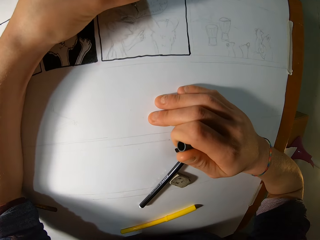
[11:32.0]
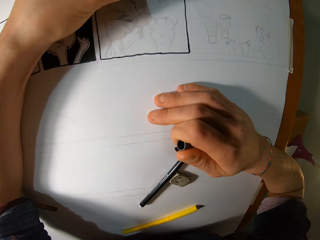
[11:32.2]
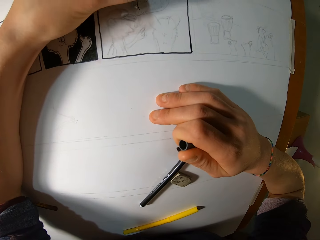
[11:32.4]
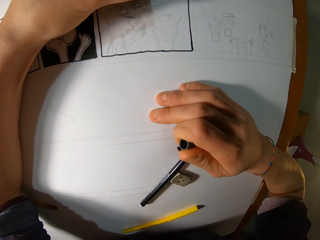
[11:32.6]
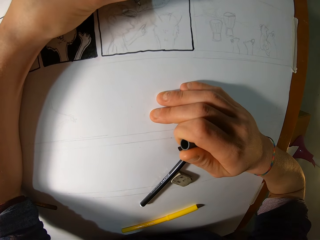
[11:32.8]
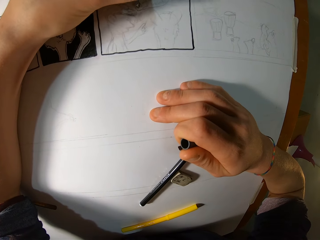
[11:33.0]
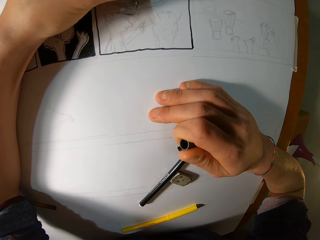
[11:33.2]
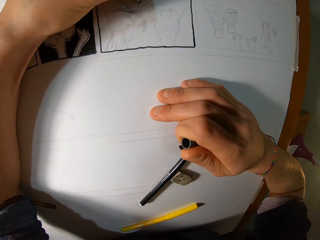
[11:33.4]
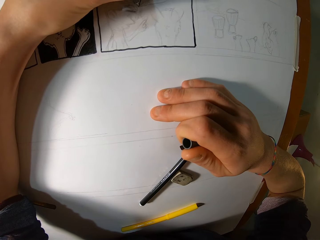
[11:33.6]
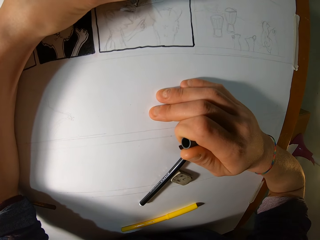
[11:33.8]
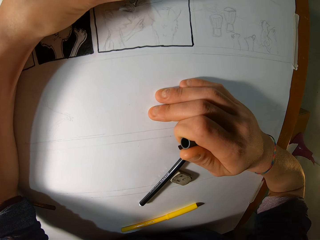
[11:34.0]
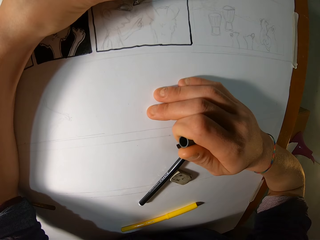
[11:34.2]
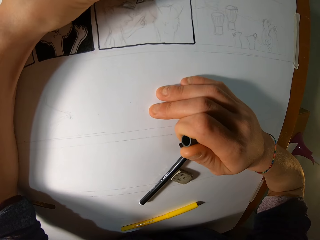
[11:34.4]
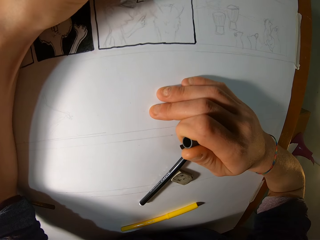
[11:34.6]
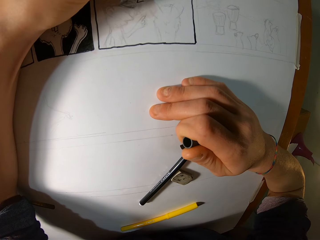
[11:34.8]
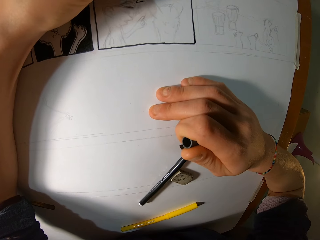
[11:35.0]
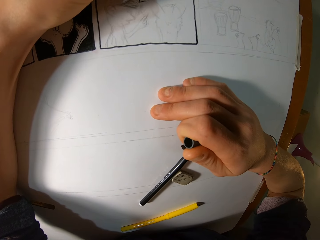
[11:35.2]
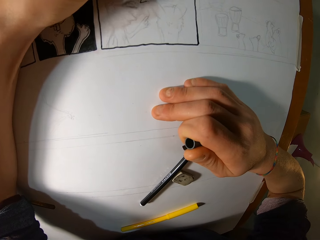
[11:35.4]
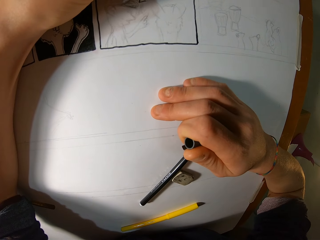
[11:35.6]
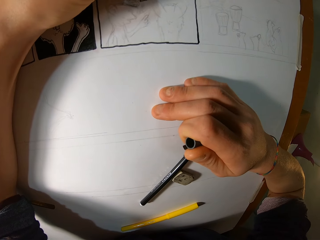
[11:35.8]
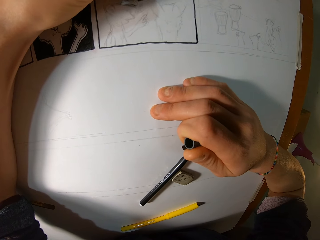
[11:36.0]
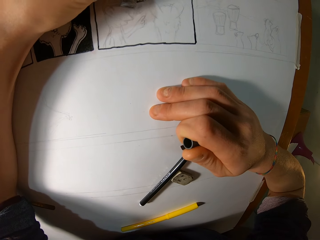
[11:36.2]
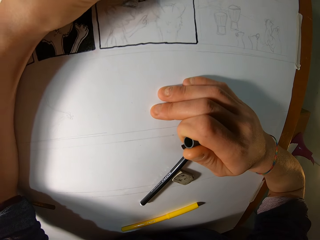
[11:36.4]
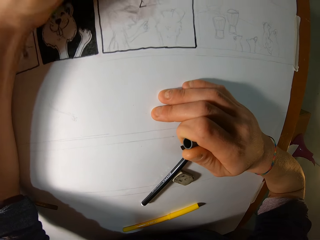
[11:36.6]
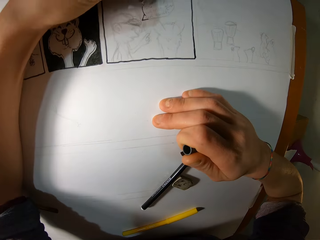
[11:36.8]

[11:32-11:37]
The camera wearer draws on the paper with a pen.

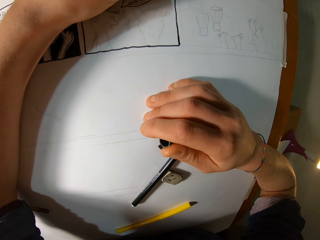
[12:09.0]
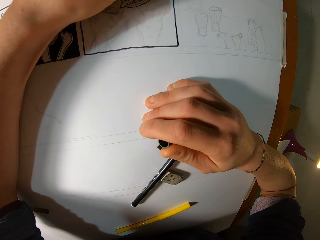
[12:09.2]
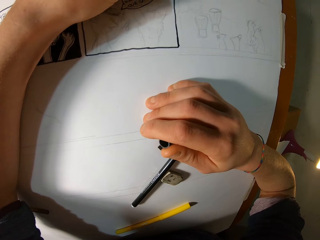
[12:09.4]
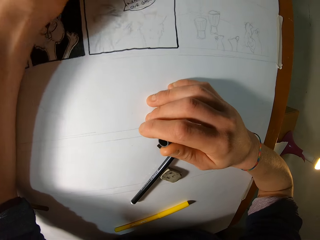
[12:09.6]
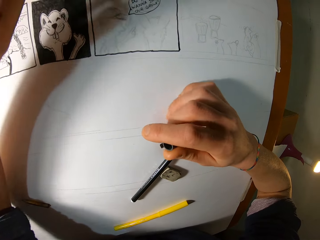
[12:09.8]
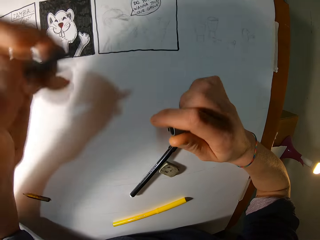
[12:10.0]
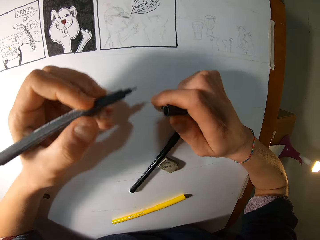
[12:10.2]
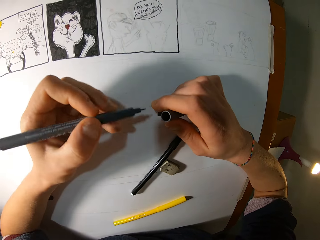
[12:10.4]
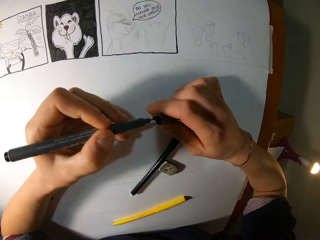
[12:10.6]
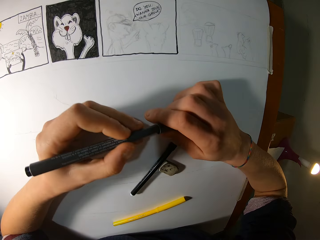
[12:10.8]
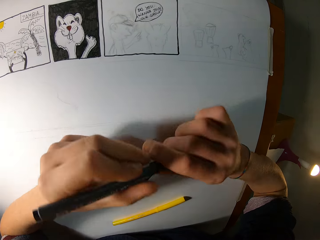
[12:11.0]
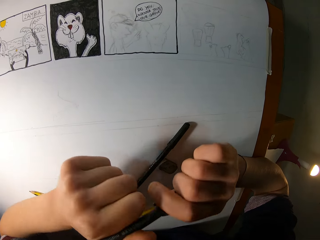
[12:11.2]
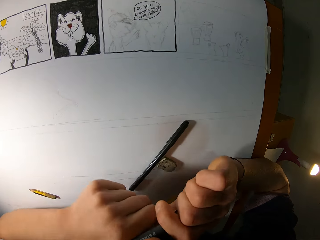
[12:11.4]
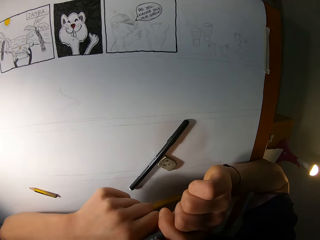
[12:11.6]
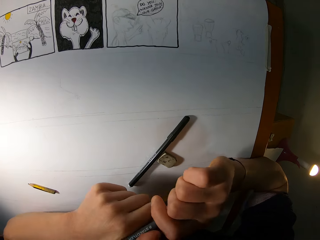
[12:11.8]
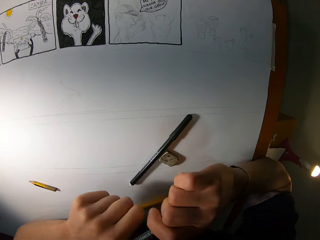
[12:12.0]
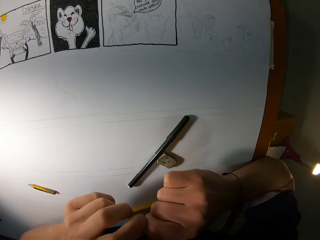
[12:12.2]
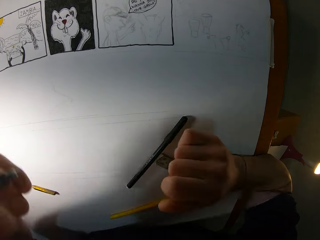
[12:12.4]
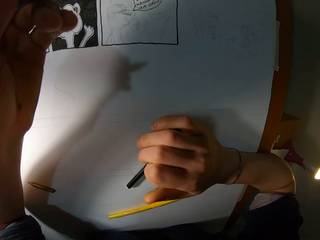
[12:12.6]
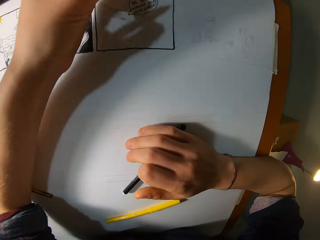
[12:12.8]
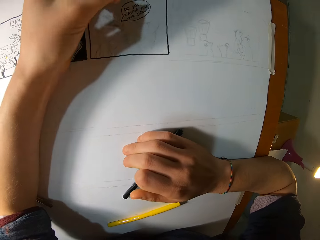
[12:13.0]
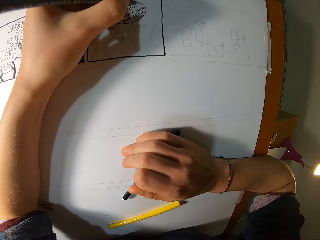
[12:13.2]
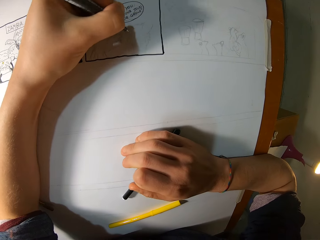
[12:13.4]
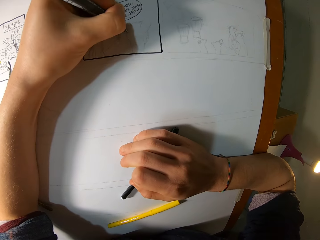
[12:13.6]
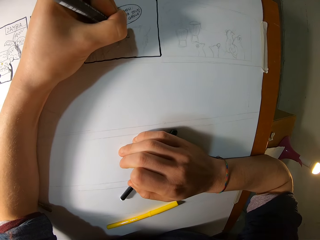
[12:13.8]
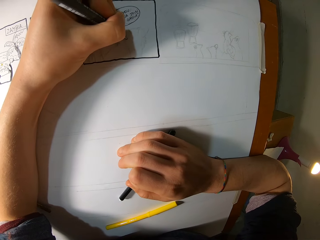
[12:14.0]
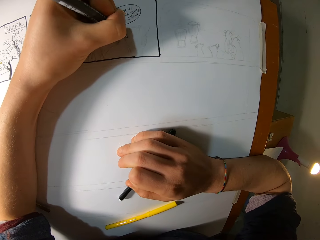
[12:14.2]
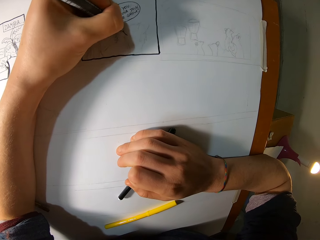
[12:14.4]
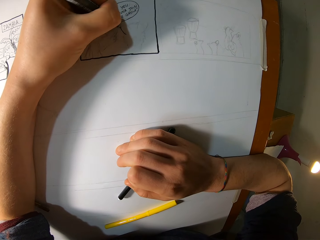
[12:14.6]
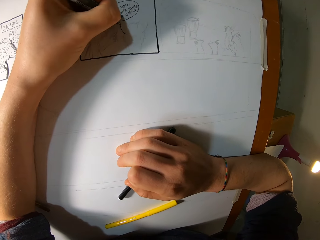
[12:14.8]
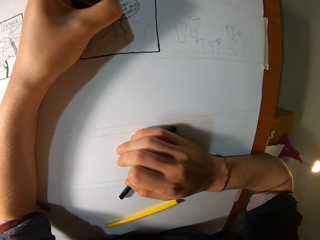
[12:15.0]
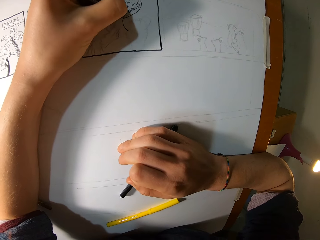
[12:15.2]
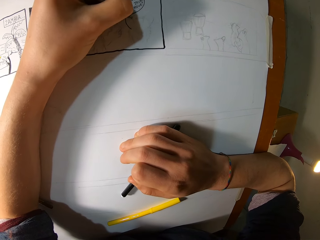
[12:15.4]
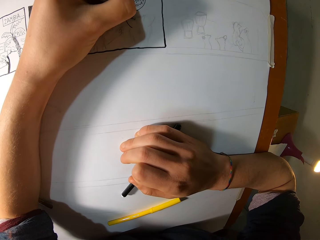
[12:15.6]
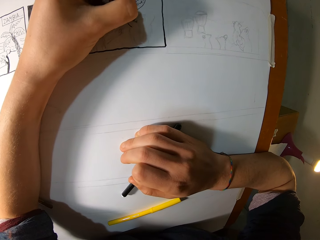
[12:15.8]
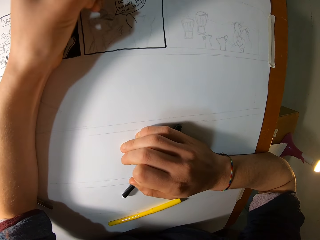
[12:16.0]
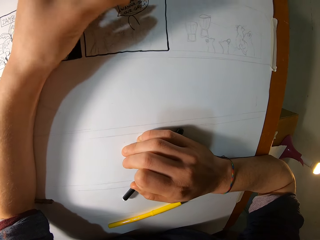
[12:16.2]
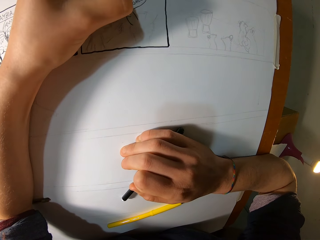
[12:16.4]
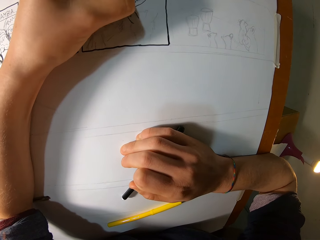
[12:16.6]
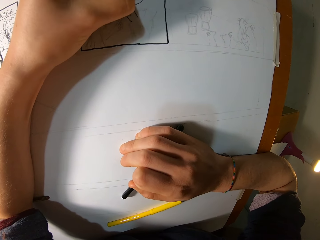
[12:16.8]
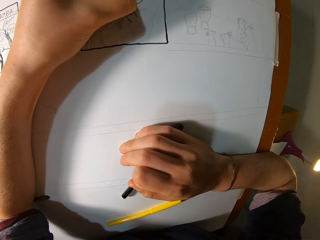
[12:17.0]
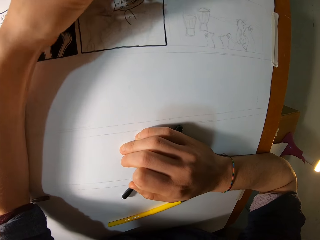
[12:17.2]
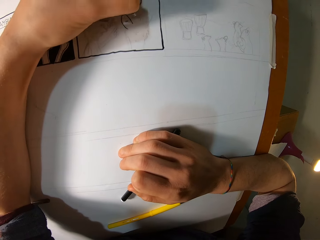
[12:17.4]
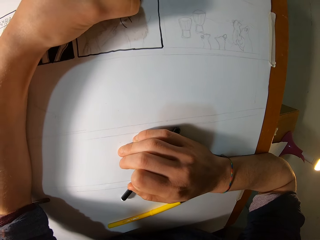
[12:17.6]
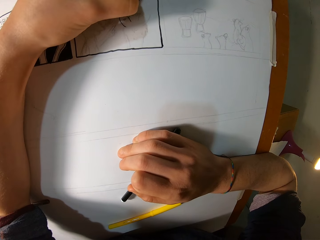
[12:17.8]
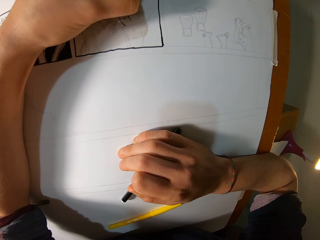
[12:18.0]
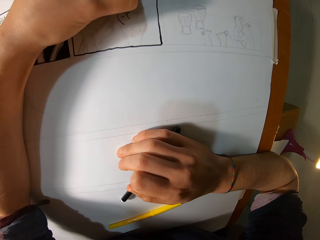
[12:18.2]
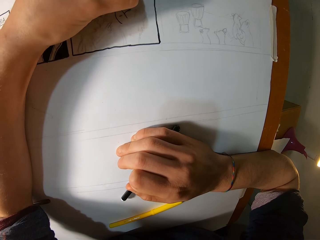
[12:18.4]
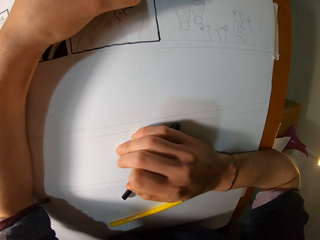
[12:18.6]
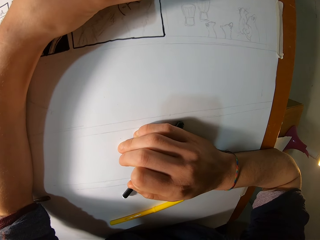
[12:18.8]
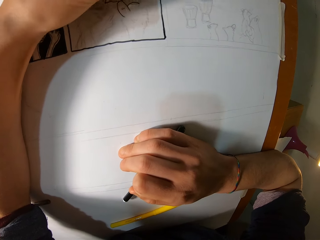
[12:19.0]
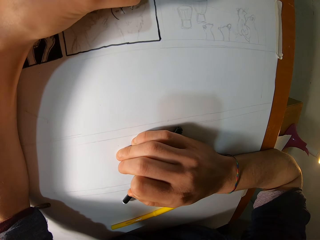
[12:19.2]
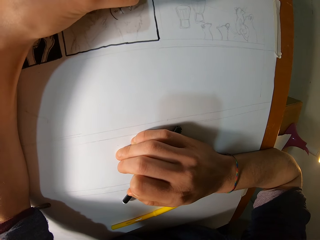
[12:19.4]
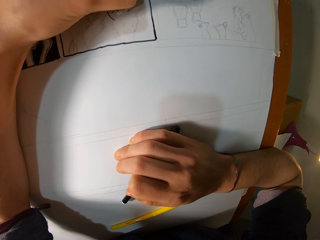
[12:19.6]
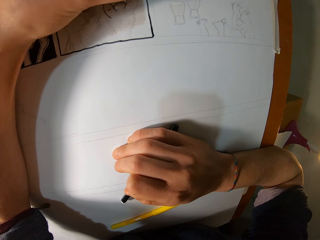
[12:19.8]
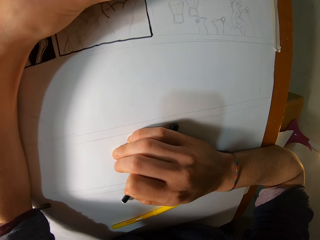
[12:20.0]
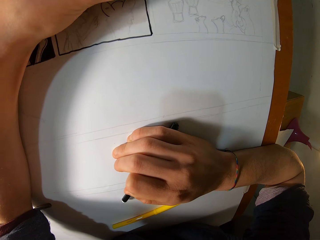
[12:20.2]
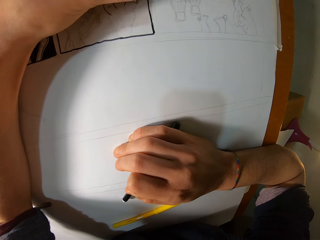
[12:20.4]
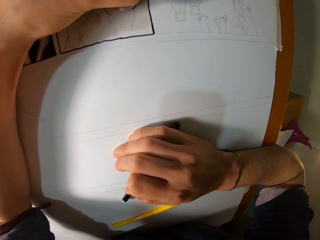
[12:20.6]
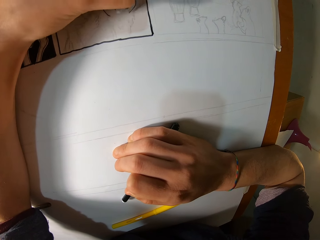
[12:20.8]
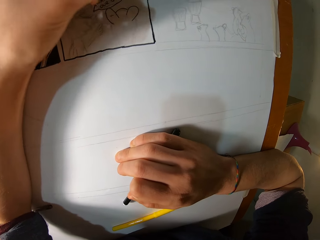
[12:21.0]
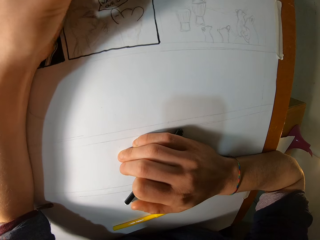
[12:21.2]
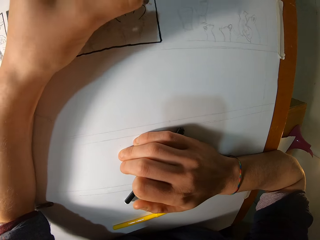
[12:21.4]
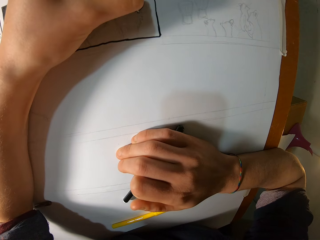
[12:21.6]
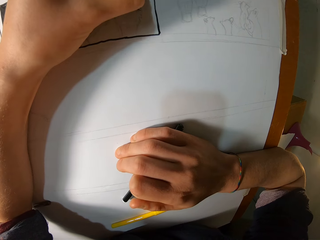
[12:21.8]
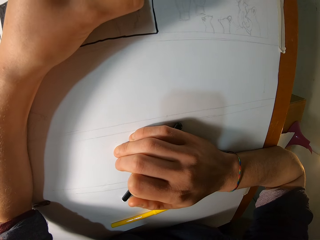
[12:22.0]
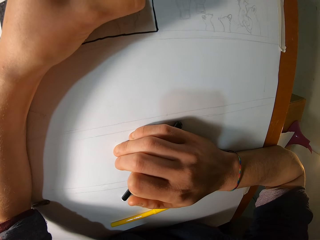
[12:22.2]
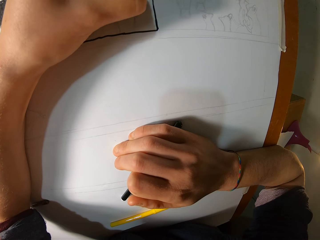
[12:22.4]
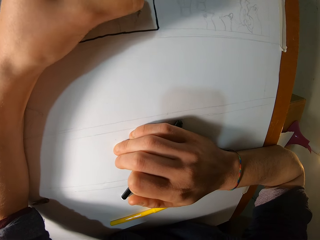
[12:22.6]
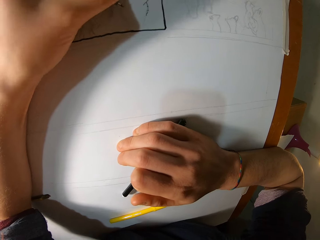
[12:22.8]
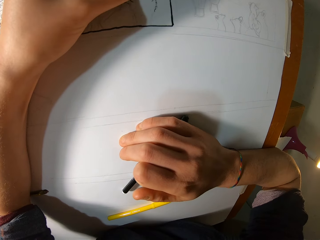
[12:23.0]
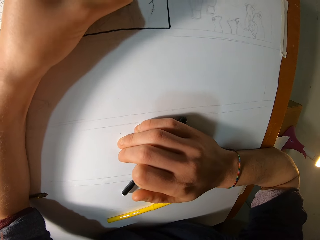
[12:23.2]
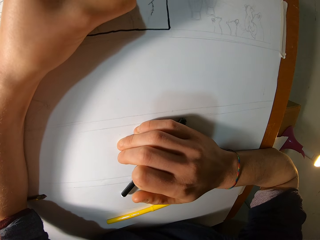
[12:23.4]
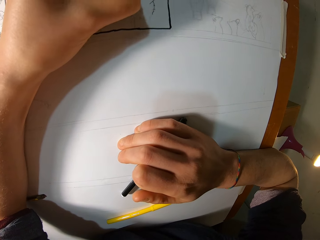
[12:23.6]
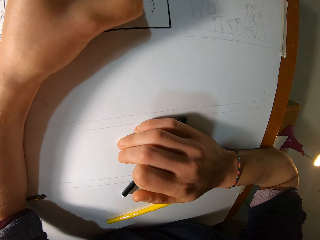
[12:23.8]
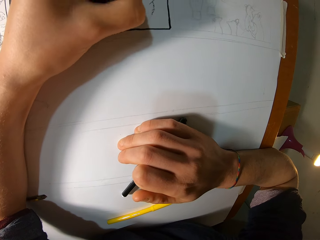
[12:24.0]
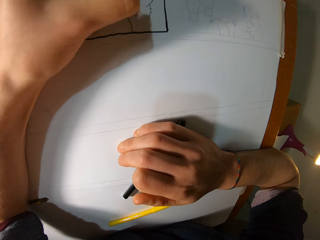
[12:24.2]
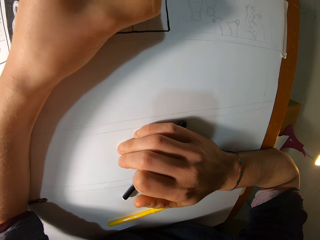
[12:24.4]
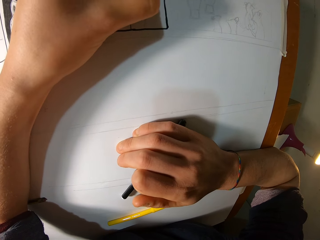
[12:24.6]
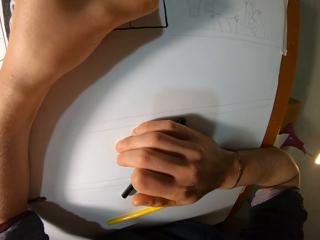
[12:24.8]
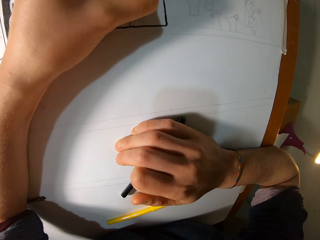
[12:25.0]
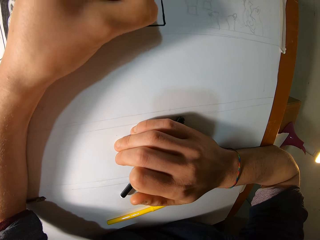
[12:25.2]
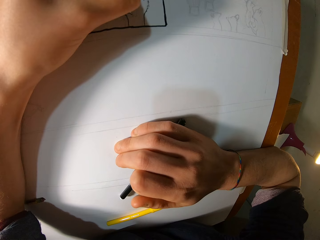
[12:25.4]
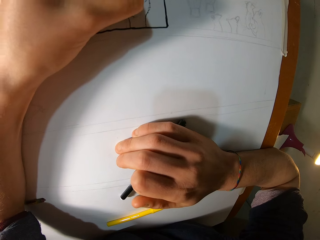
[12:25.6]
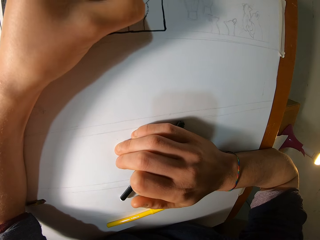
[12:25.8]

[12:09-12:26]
The camera wearer covers the pen with the lid. He holds the coloring pen with both hands. He touches the paper on the table with the coloring pen cover in his right hand. He colors a drawing on the paper with the coloring pen in his left hand.
